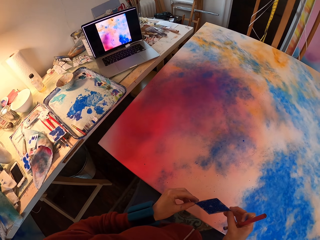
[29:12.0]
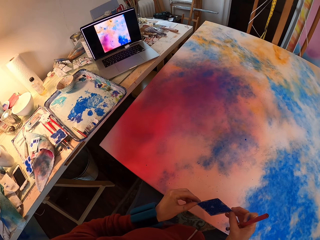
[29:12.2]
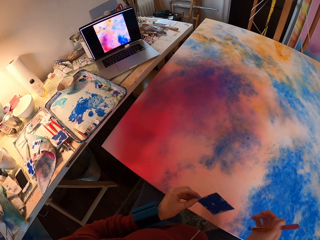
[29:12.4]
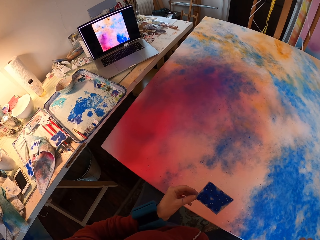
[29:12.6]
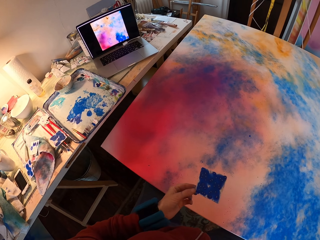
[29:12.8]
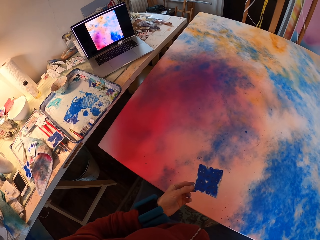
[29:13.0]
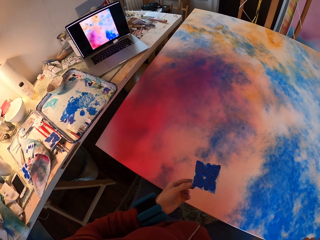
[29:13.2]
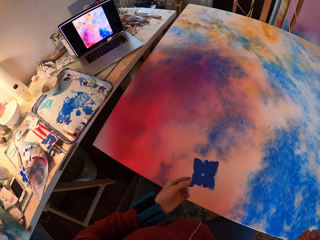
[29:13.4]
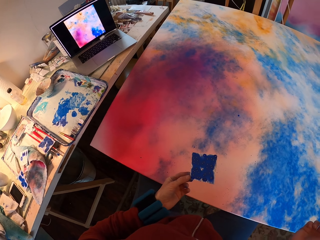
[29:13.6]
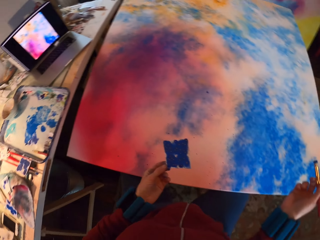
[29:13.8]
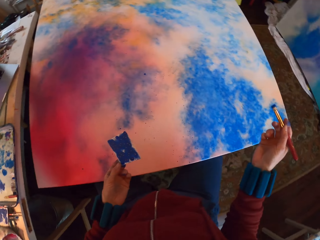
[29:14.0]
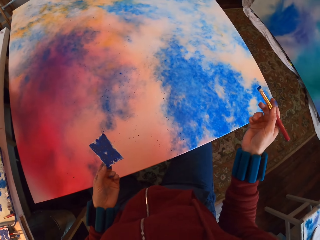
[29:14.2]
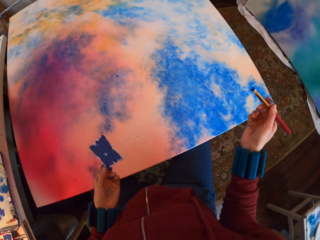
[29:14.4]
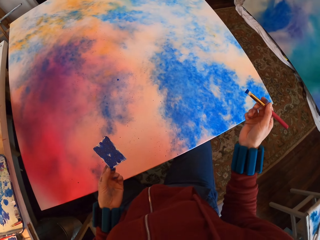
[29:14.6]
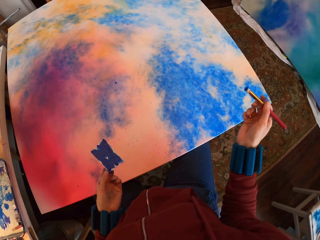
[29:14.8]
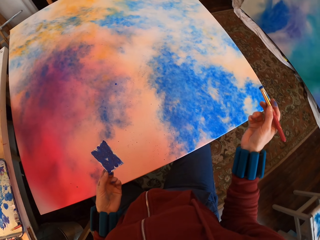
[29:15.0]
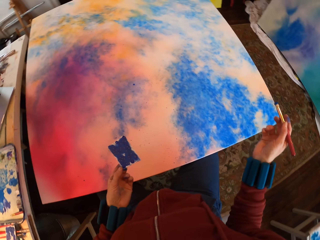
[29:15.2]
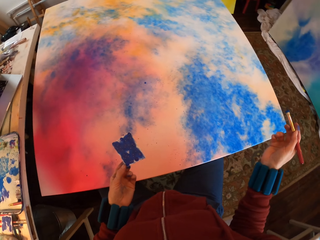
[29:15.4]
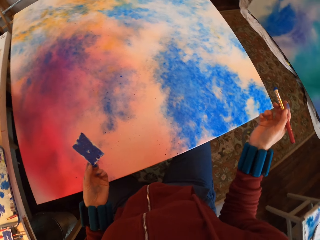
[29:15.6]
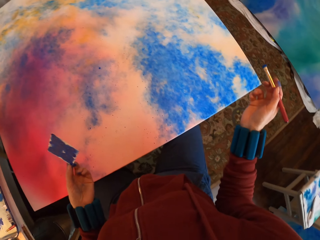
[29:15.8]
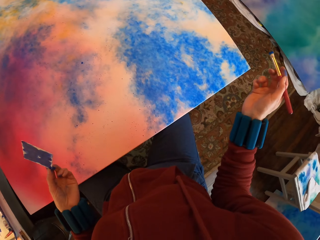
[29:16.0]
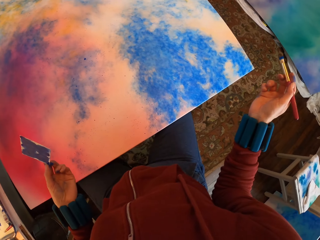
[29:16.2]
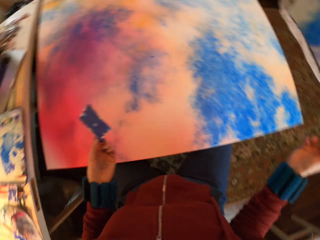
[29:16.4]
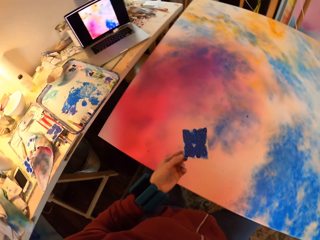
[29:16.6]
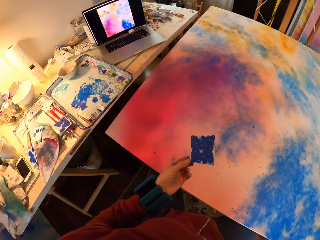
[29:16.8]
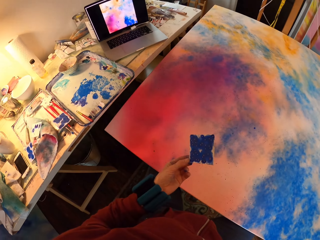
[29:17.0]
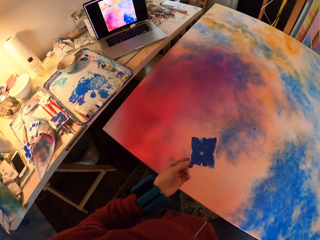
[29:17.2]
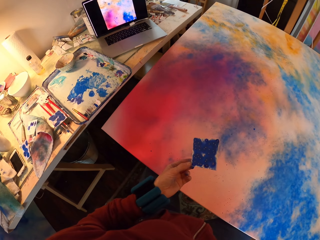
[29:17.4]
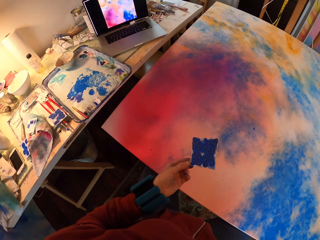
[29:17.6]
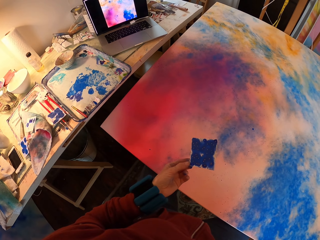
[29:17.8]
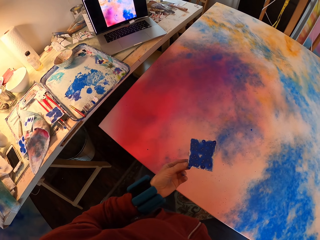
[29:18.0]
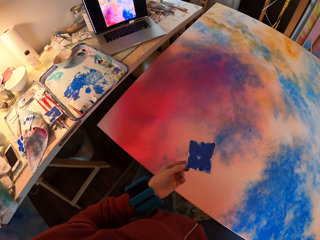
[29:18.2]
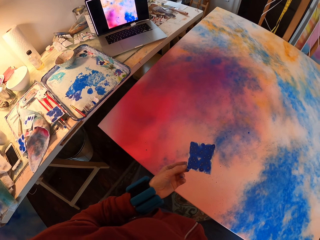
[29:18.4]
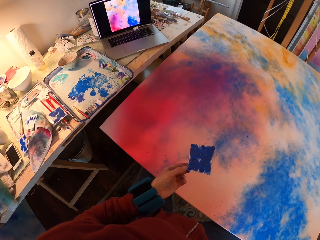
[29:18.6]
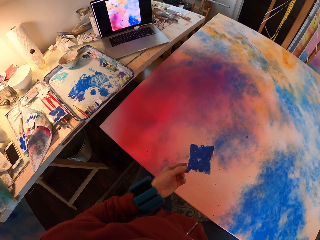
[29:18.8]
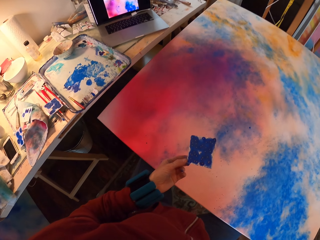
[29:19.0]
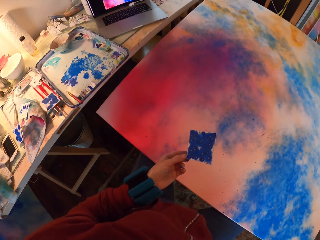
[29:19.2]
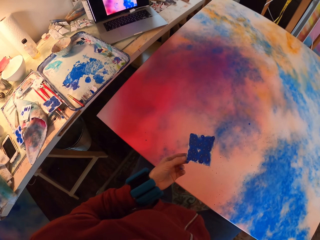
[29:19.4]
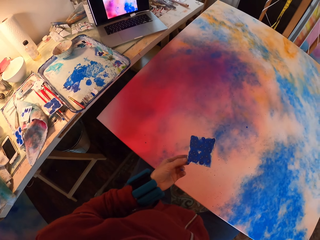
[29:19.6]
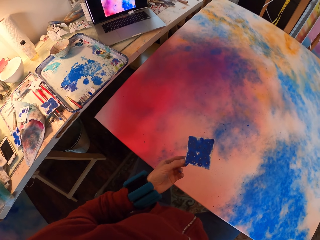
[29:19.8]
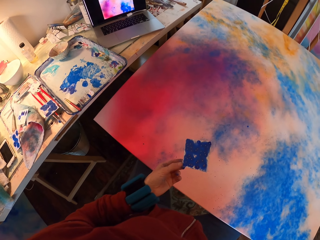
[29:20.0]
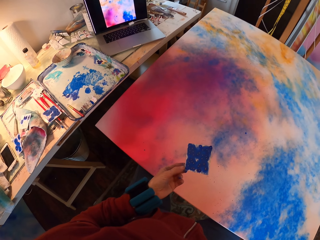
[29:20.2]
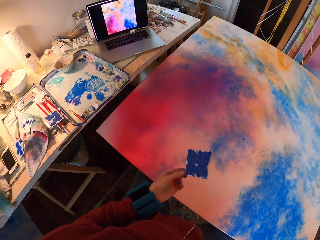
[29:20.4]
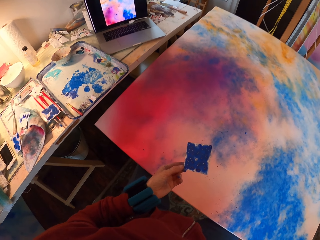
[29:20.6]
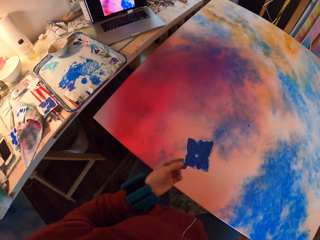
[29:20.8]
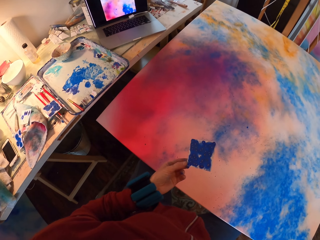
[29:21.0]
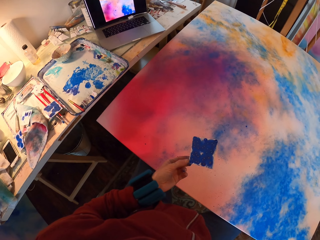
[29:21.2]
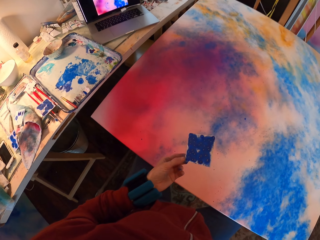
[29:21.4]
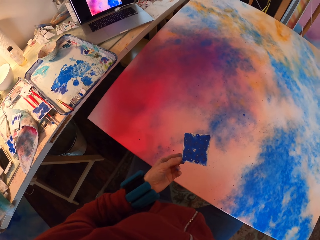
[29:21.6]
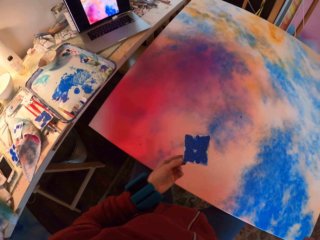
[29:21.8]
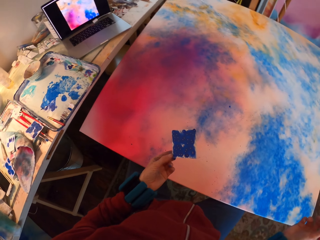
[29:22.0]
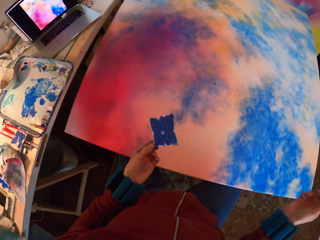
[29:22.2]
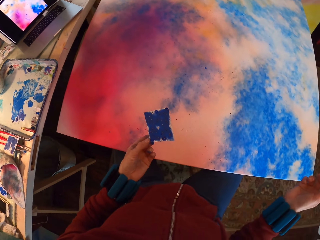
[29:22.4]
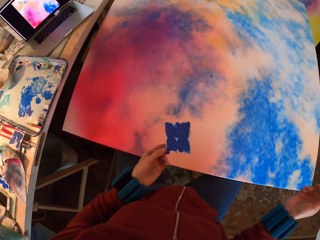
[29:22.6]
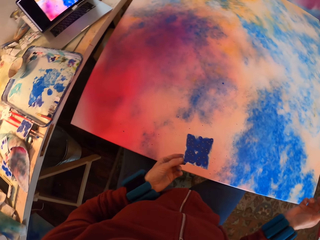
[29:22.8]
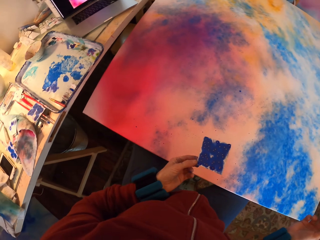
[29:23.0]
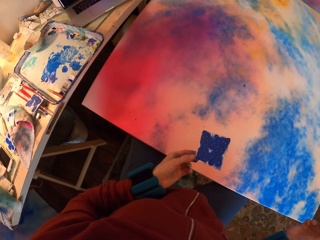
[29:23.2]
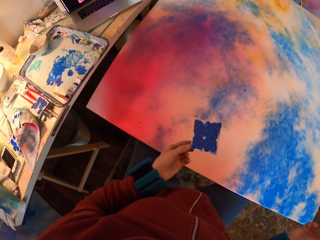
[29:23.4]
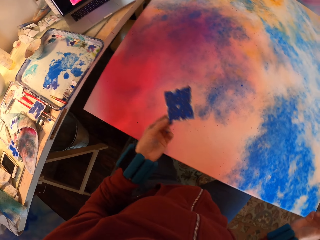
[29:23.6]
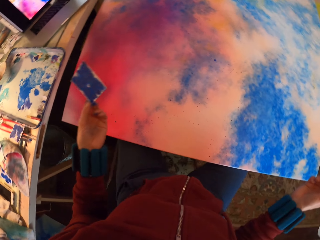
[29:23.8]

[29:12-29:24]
The camera wearer looks around.

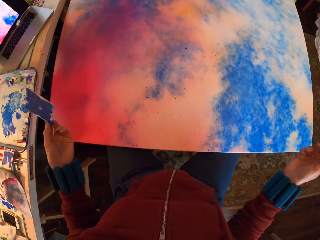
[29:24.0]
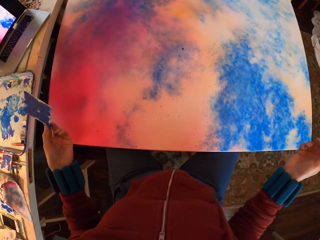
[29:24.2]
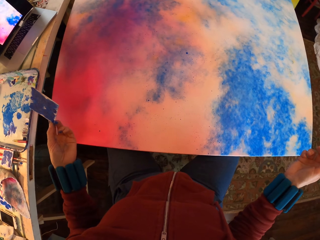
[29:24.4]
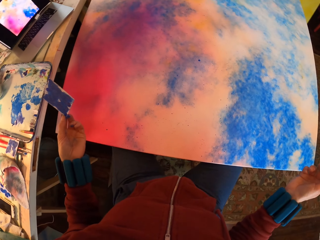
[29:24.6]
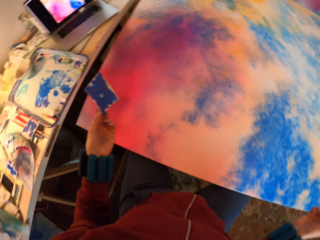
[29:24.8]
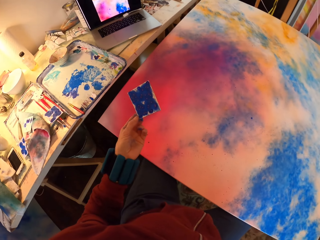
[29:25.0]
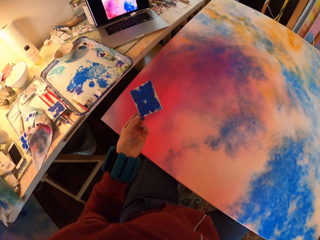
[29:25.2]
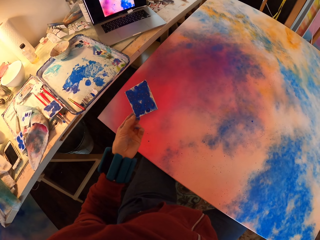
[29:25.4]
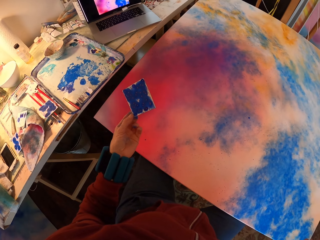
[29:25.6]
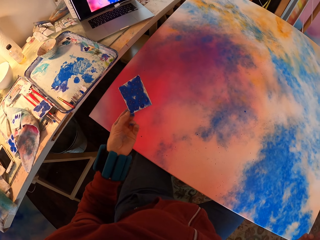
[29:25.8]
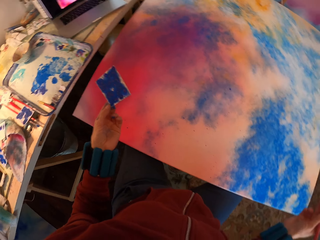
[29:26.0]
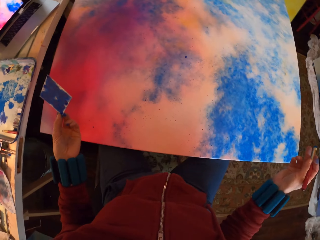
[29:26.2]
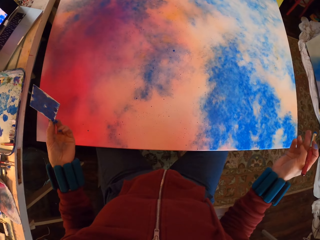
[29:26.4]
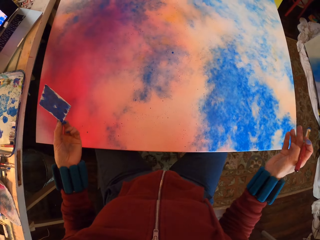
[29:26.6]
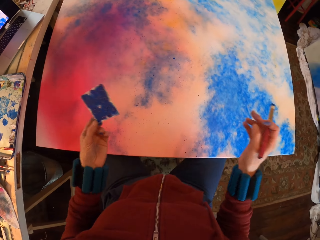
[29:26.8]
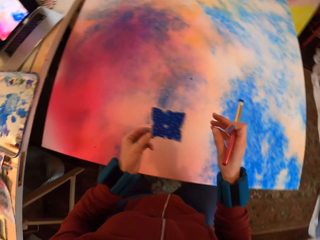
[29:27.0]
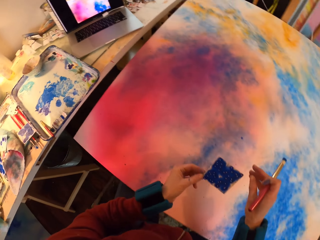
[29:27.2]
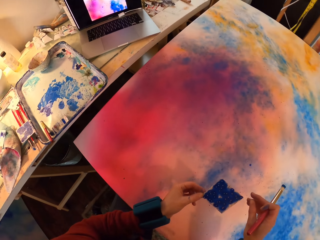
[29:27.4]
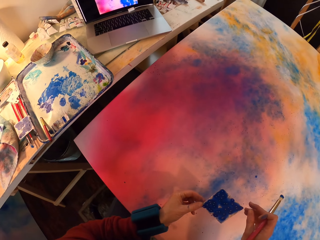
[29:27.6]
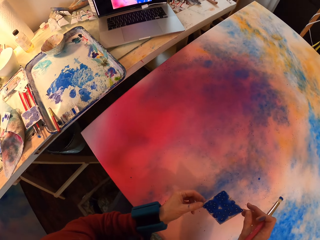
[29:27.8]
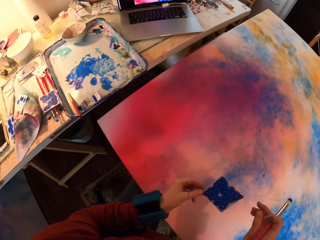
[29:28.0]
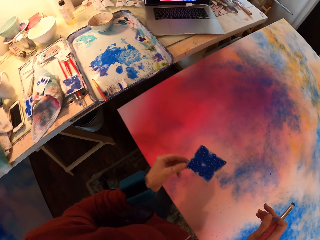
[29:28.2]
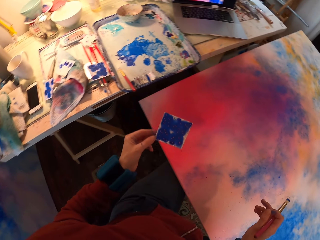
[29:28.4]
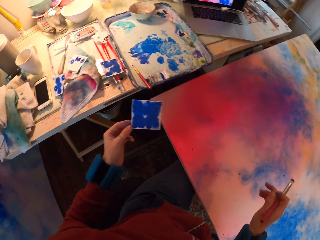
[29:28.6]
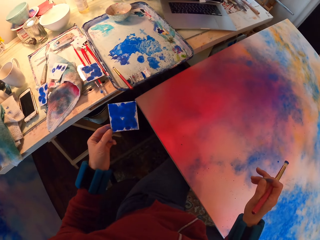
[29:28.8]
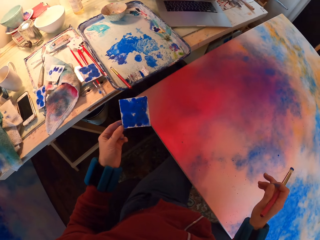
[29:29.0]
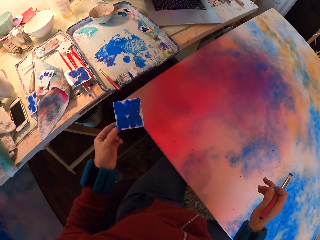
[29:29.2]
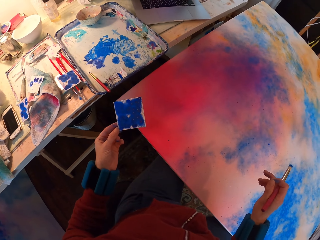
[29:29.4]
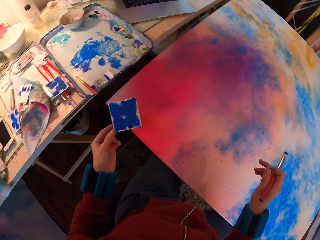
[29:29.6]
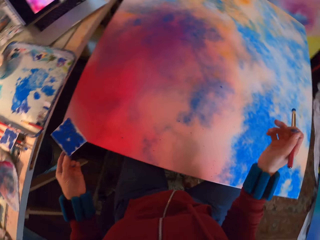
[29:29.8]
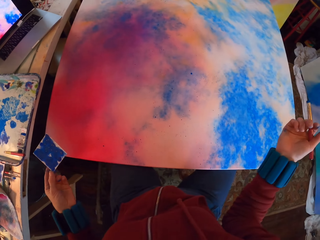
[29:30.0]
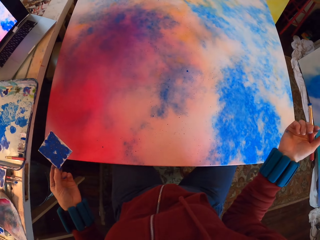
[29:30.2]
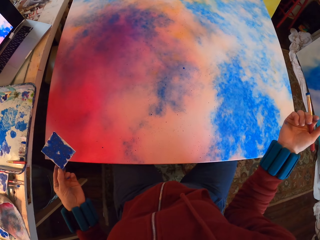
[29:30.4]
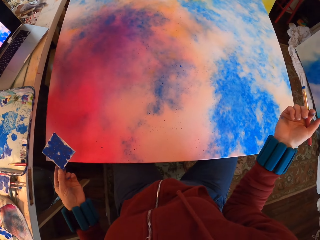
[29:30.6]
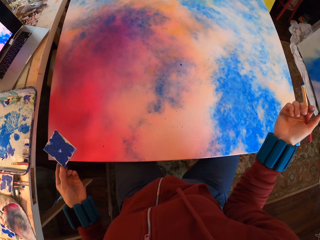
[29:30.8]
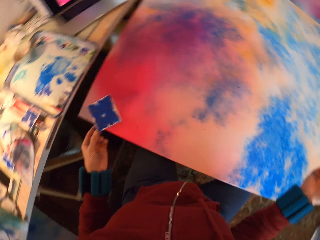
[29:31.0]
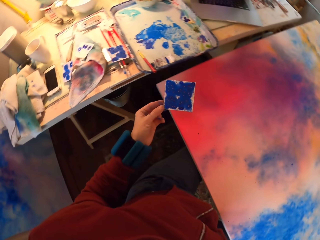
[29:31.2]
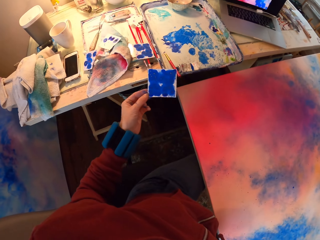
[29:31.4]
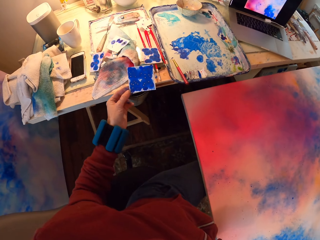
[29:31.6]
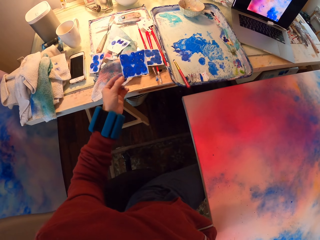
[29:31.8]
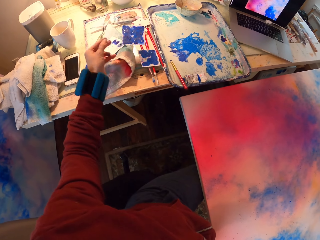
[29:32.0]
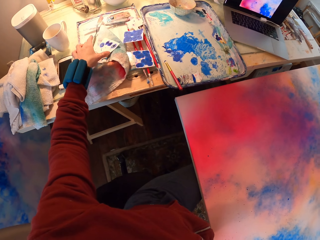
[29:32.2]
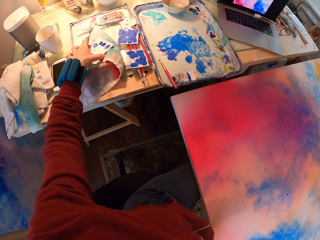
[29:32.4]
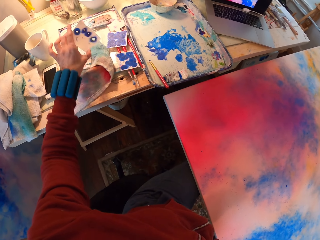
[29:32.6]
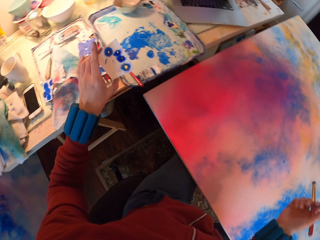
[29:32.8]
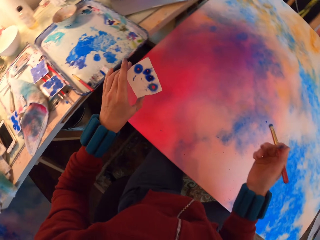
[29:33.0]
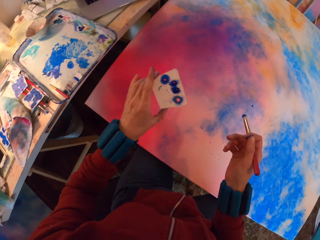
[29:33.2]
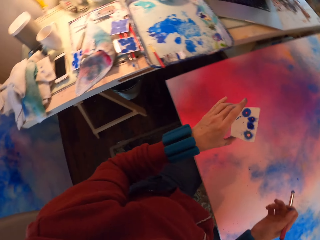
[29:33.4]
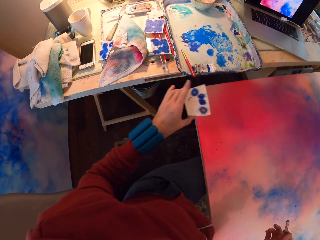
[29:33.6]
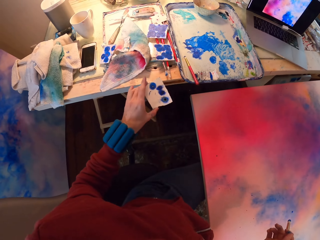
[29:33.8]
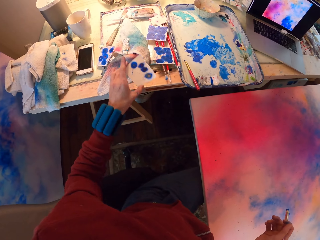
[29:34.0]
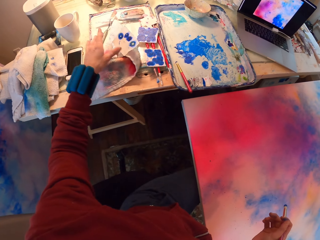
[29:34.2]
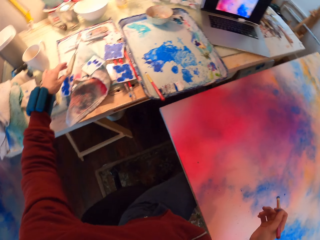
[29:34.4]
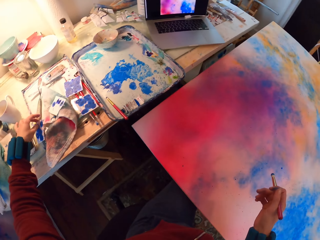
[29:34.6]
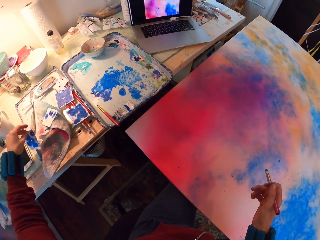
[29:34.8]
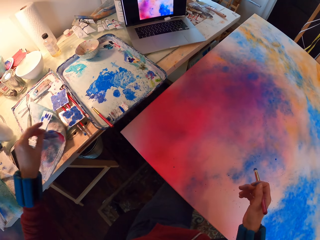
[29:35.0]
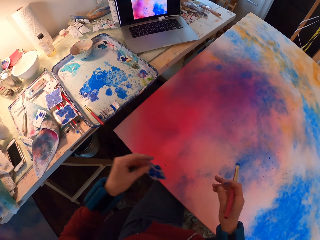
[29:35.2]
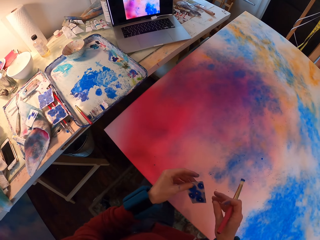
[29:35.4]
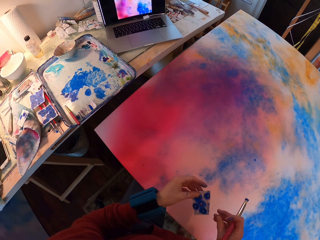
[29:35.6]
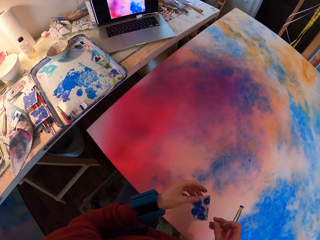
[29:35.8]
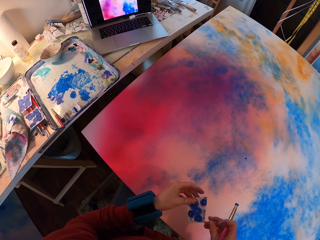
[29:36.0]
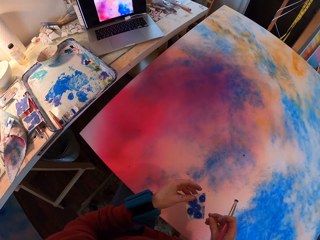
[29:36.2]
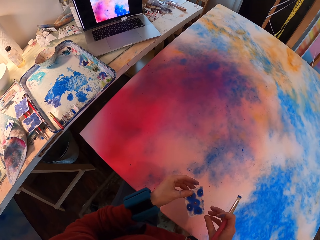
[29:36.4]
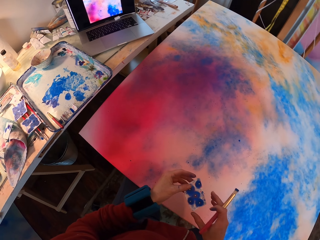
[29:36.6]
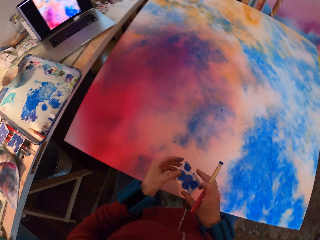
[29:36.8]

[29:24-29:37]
The camera wearer throws watercolor paper on the table. They pick up the watercolor paper on the table.
